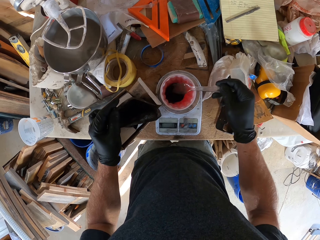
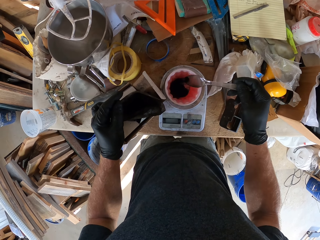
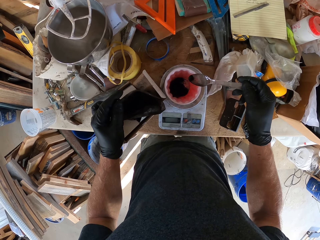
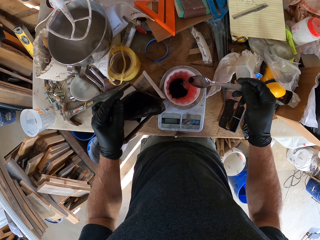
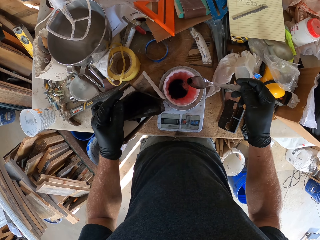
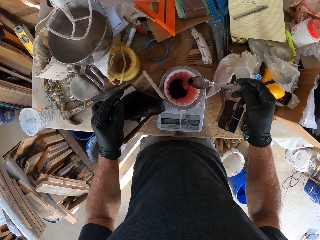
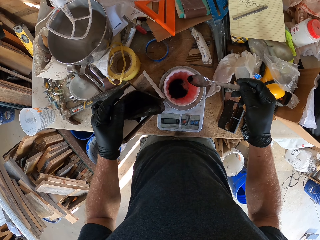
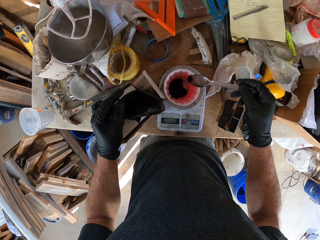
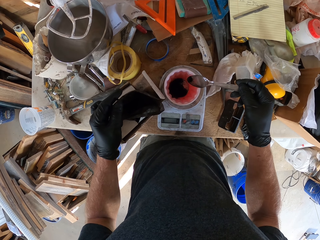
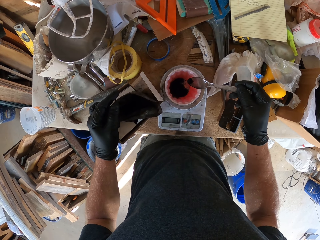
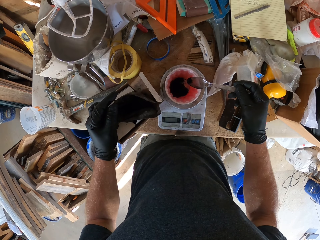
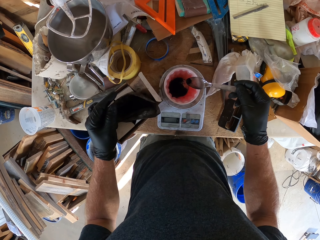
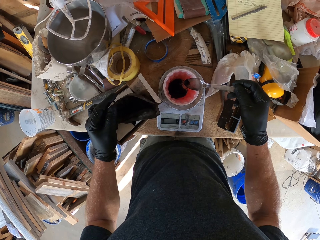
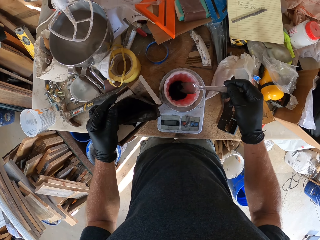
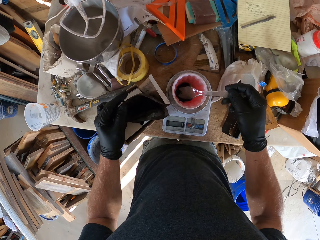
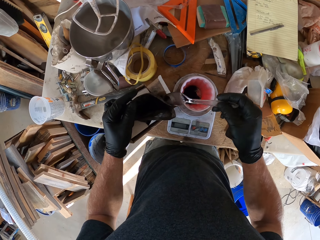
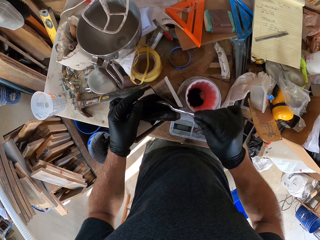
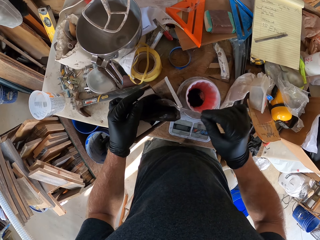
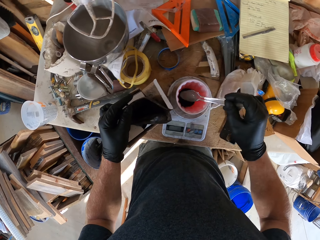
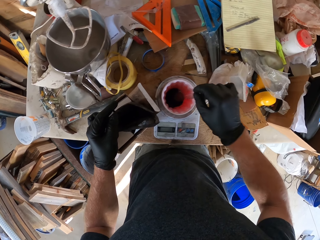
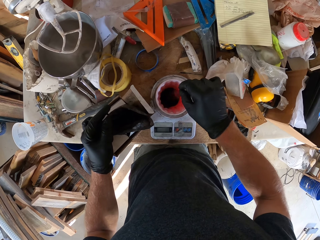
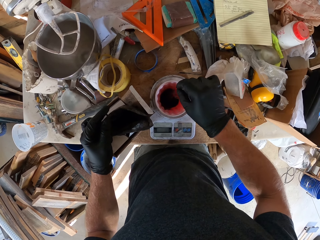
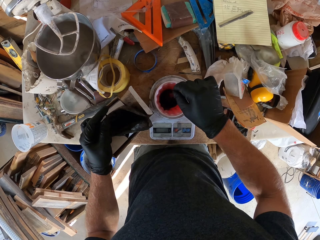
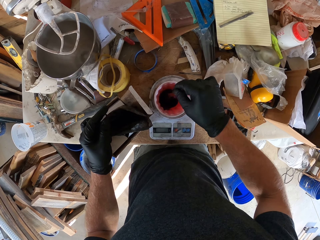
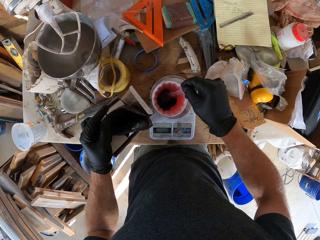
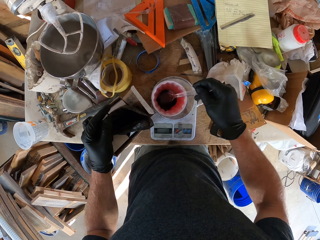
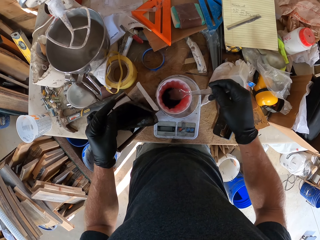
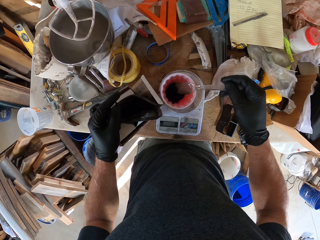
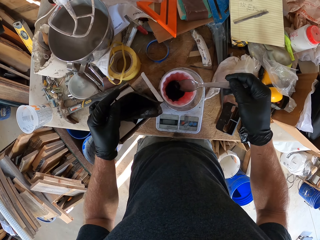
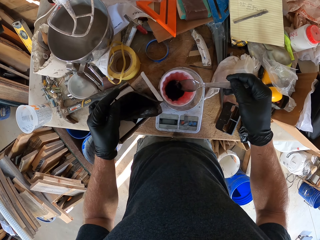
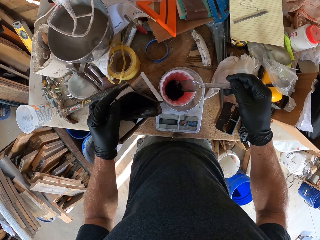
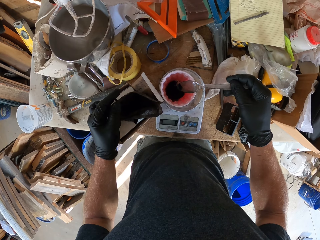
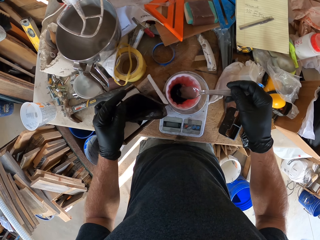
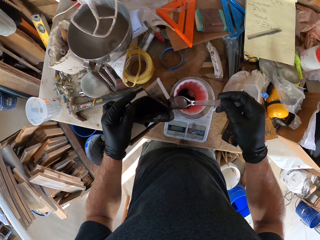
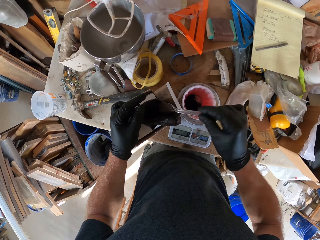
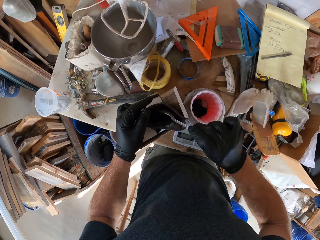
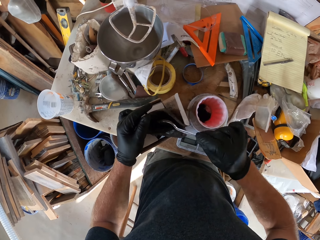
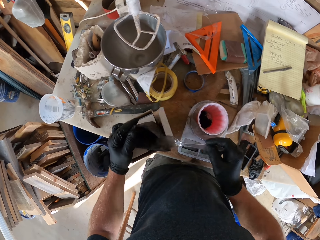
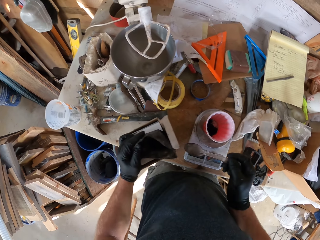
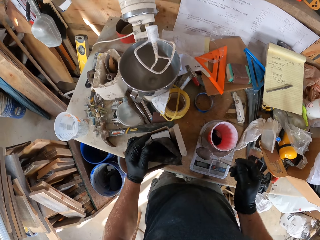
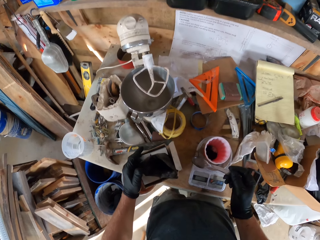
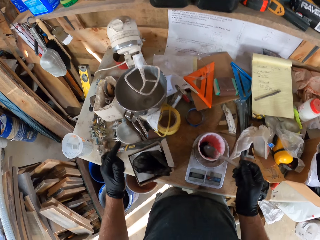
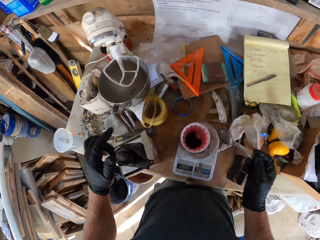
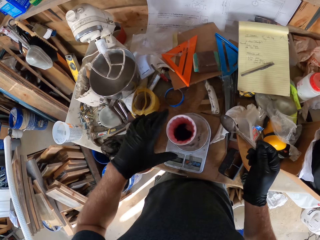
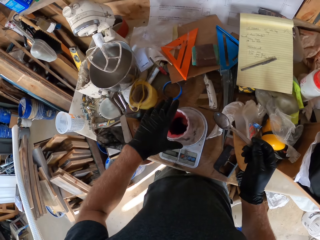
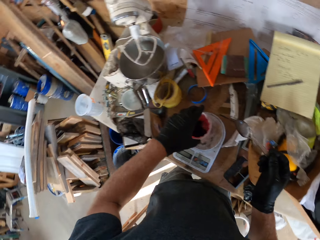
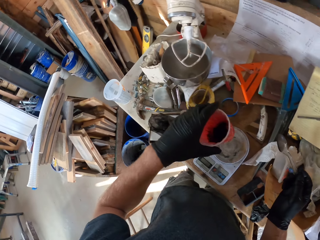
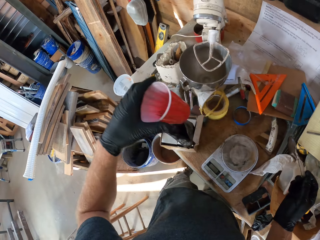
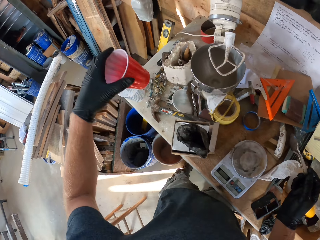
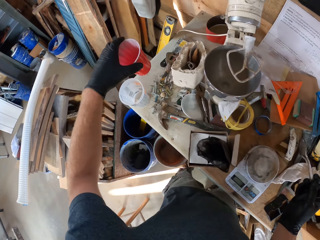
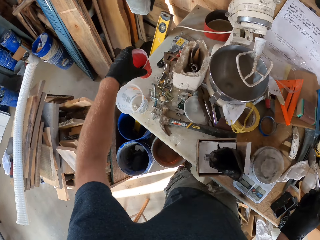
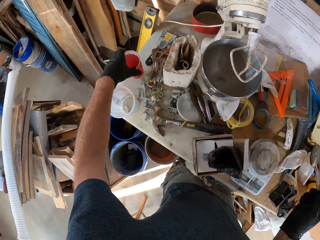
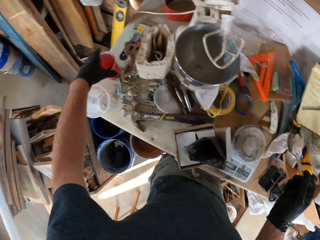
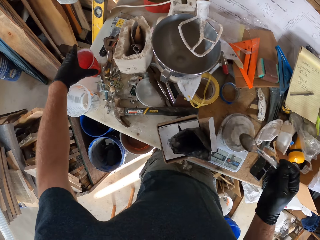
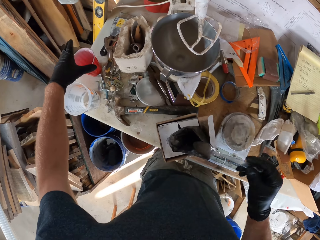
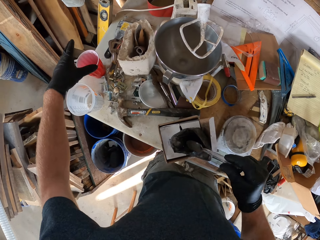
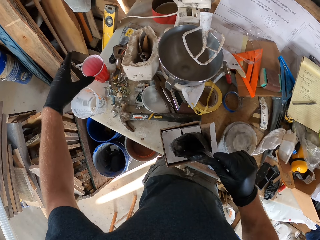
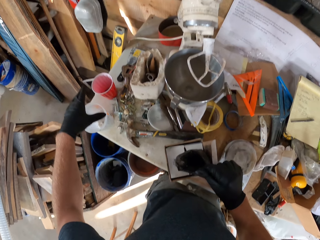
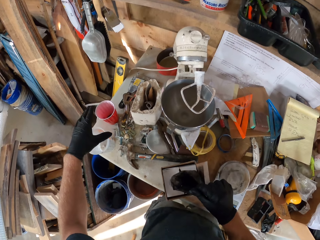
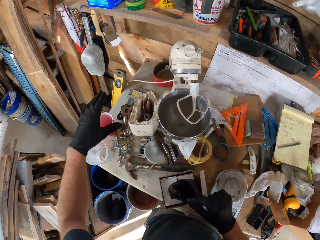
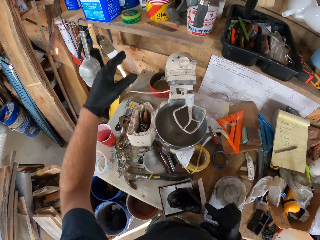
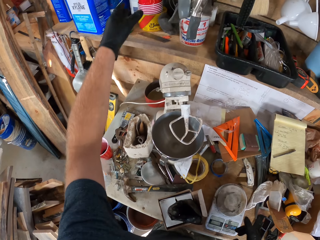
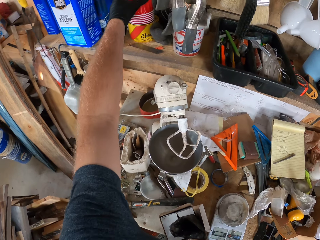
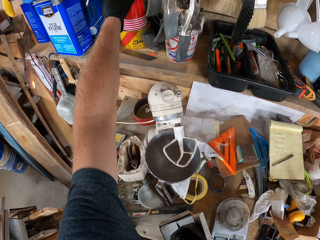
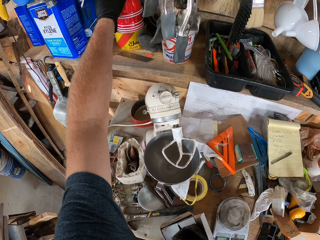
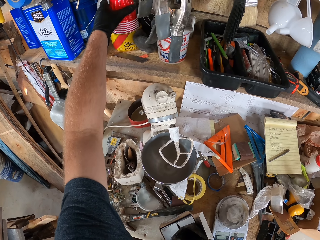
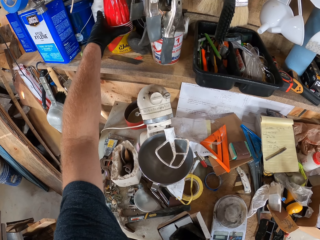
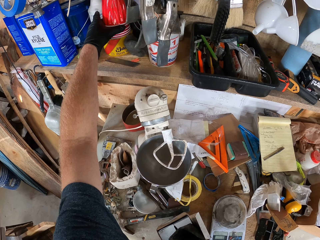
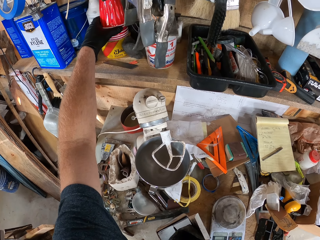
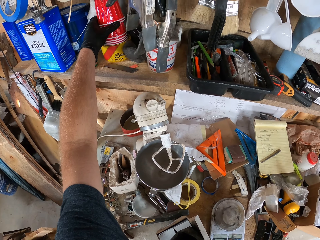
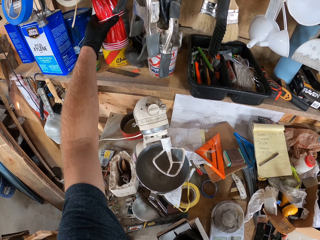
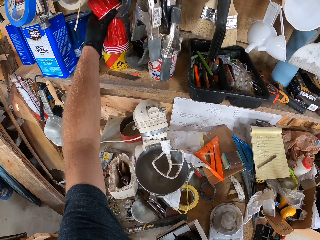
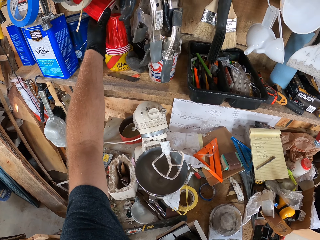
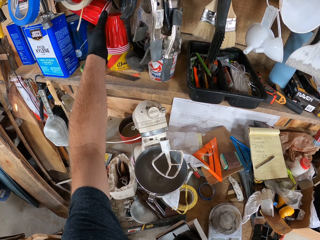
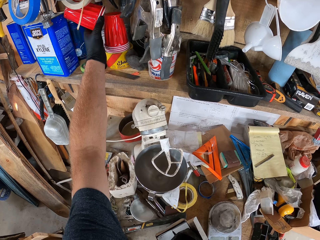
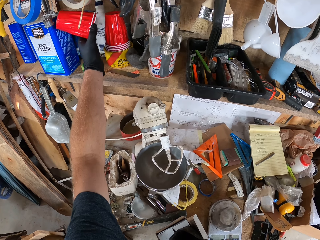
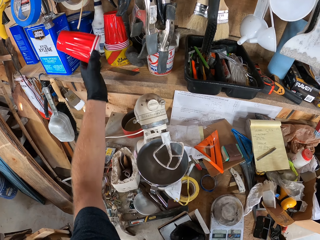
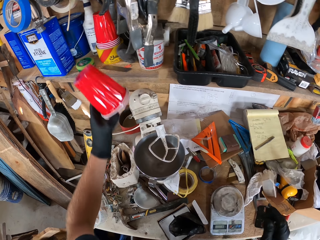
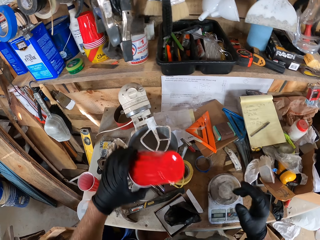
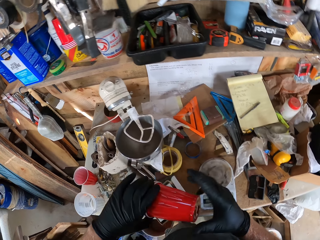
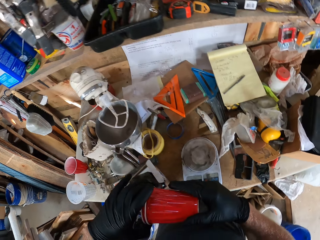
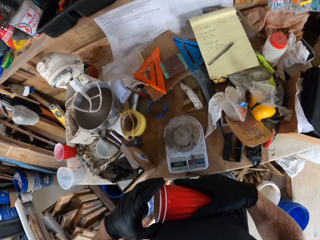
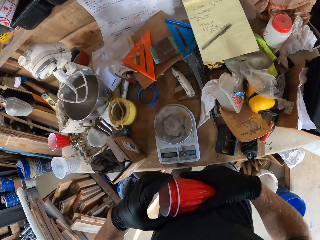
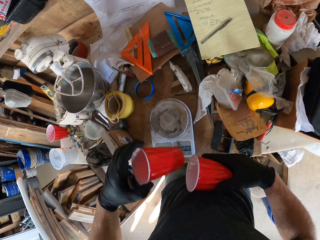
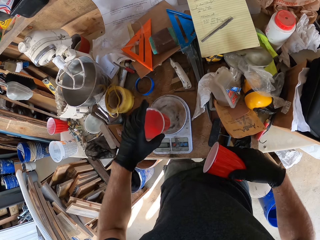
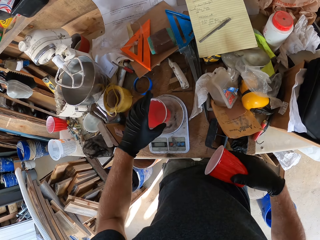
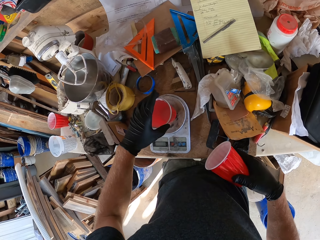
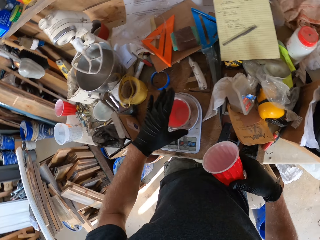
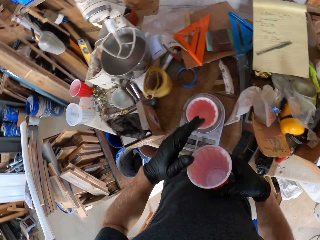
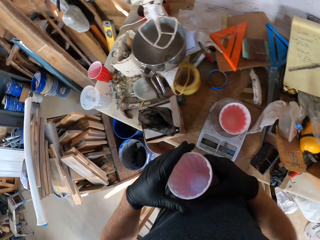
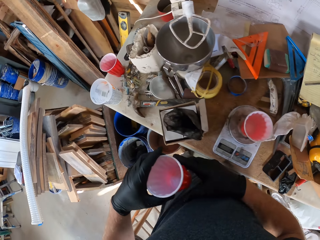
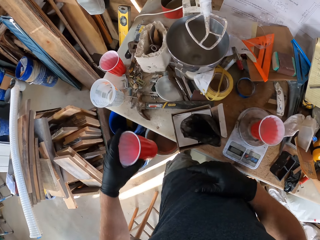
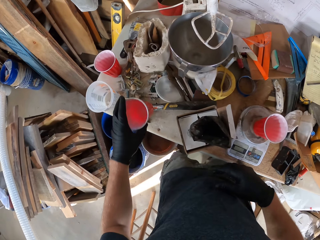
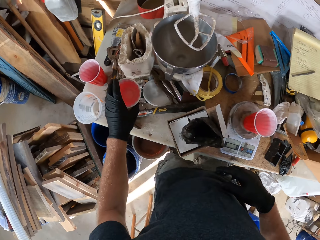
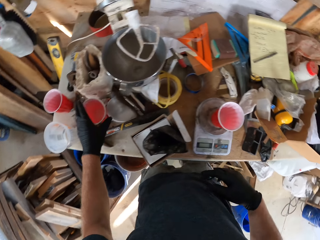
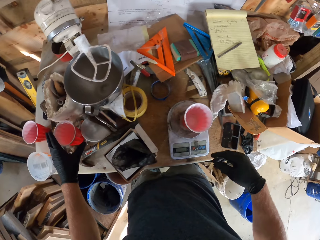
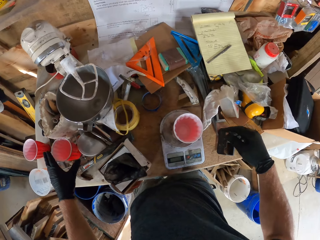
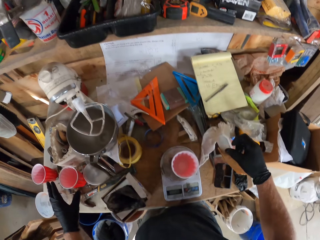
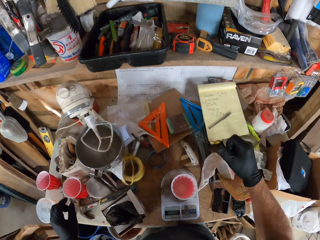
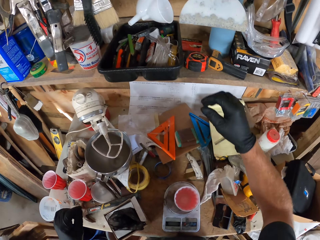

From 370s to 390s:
The camera wearer puts the powder in the polythene bag. They scoop the powder with the spoon. They put the powder in the polythene bag. They move the carton box. They lift the plastic container and put the plastic container on the table. They put the spoon in the polythene bag. They pick the plastic containers and separate the plastic containers. They put the plastic container on the weighing scale. They pass the plastic container to the left hand. They put the plastic container on the table. They pick up the pen.

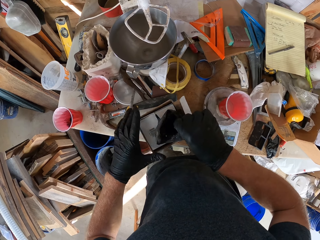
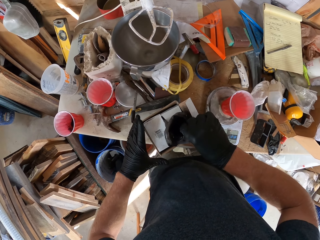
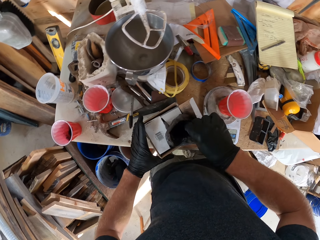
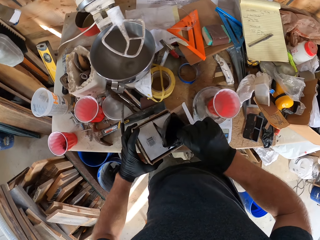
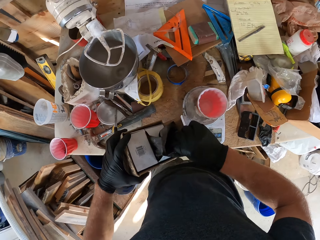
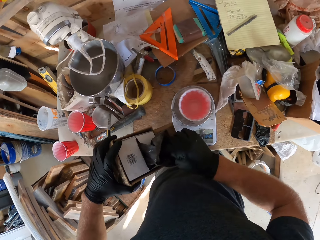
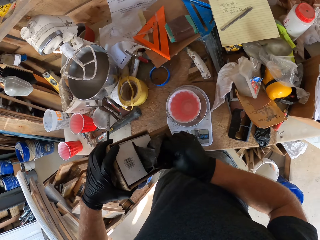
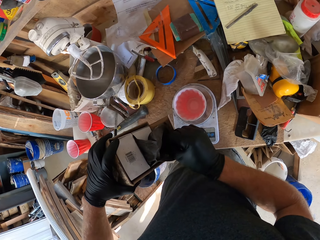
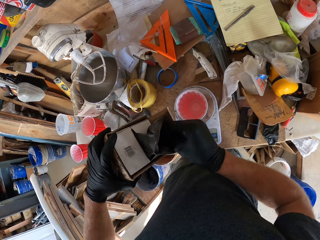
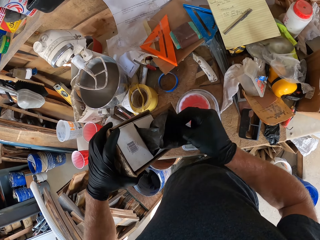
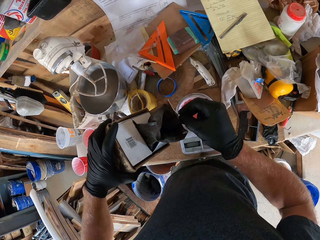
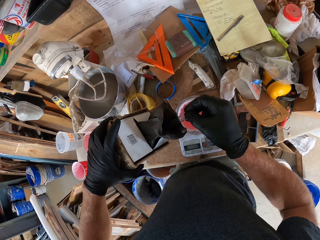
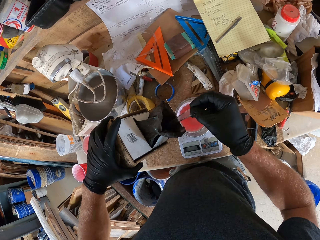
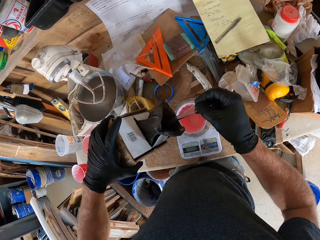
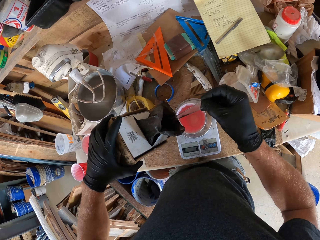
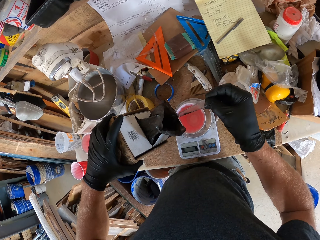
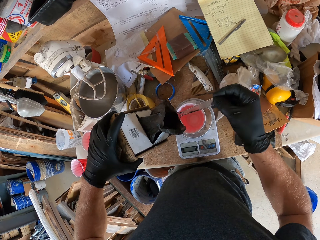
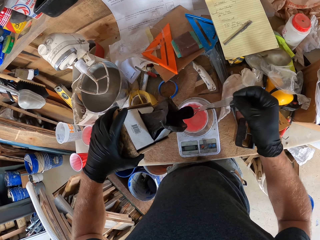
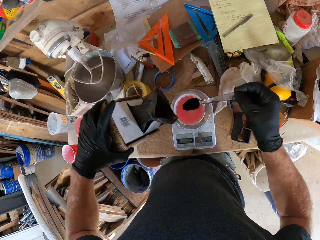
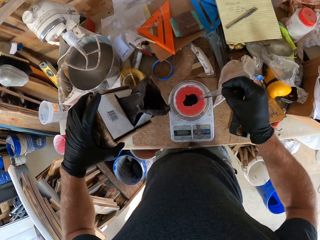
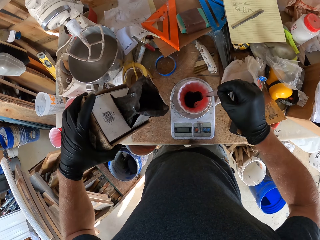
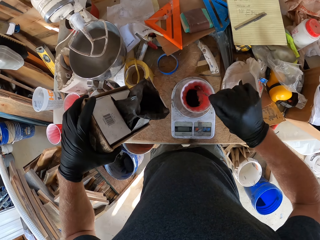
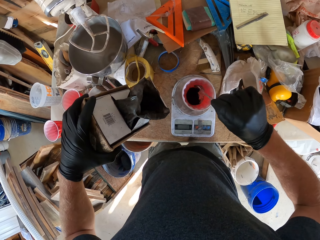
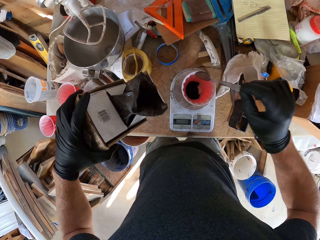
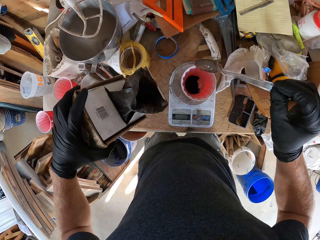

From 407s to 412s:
The camera wearer lifts the carton box. They scoop the powder from the paper with the spoon. They put the powder in the plastic container. They scoop the powder with the spoon.
